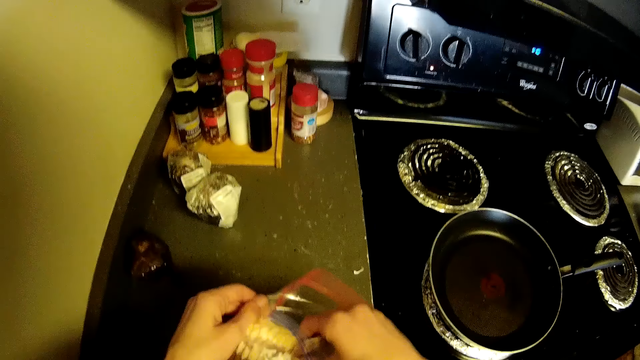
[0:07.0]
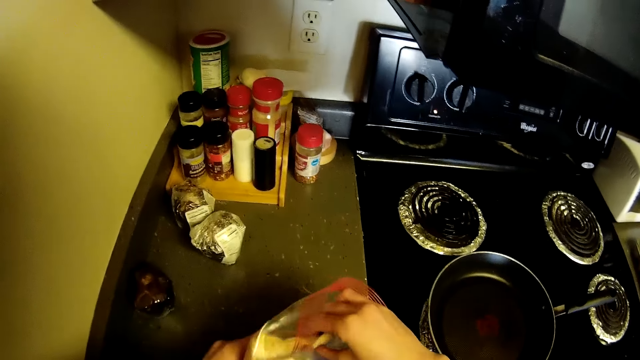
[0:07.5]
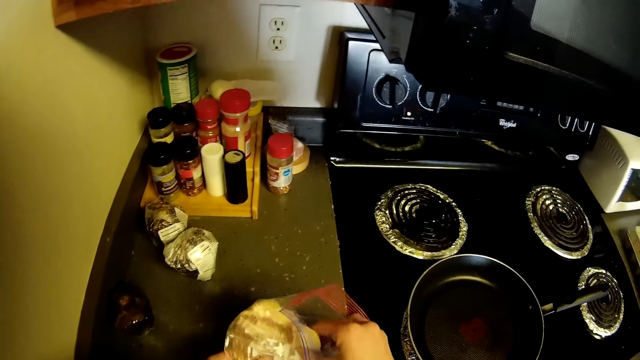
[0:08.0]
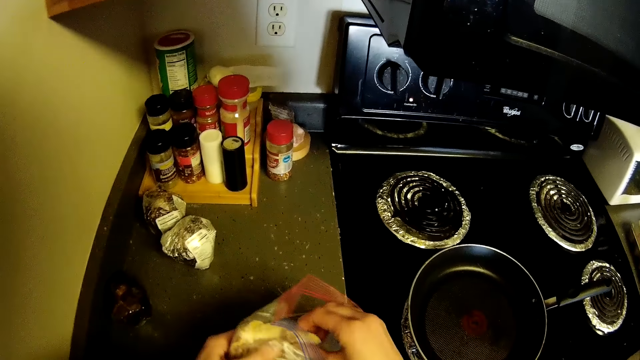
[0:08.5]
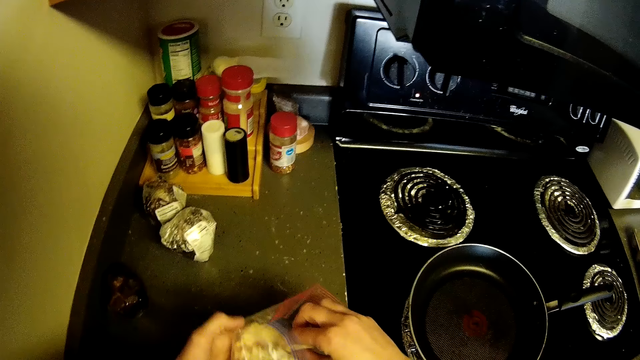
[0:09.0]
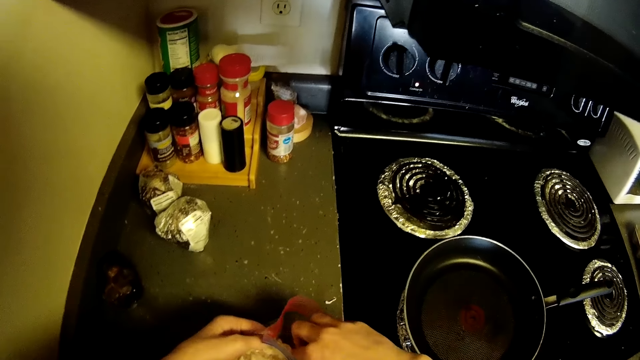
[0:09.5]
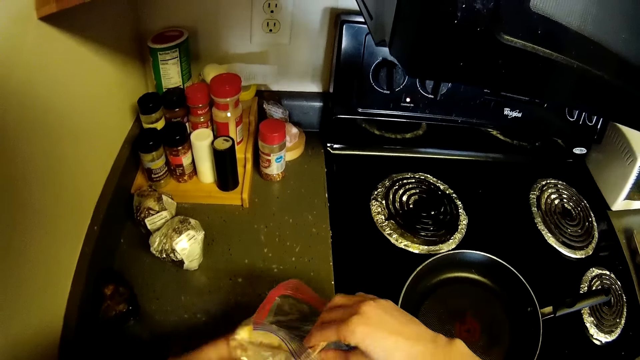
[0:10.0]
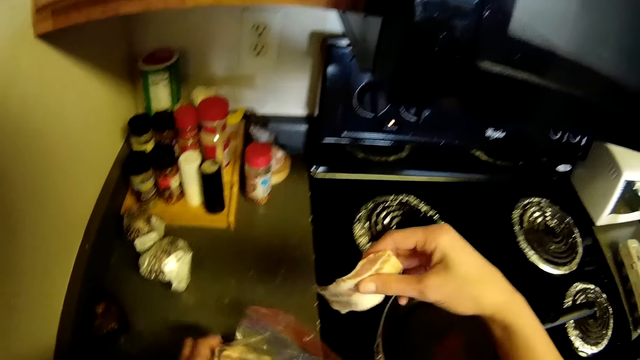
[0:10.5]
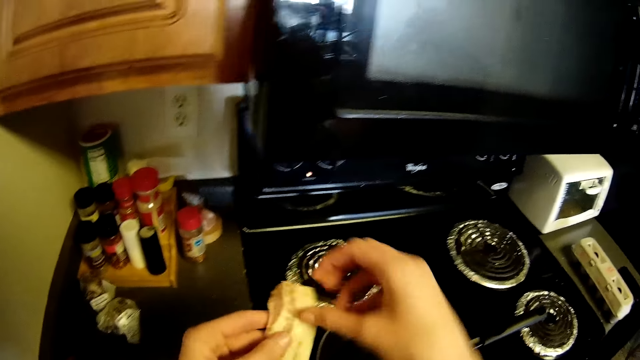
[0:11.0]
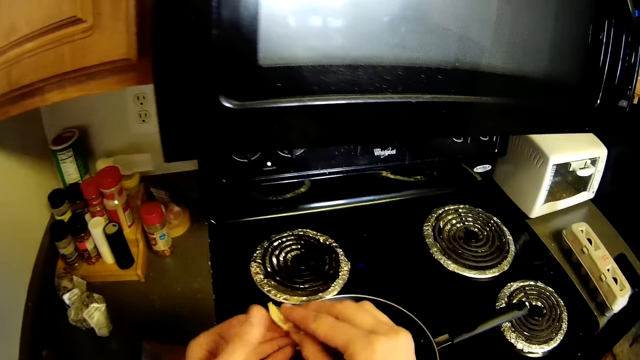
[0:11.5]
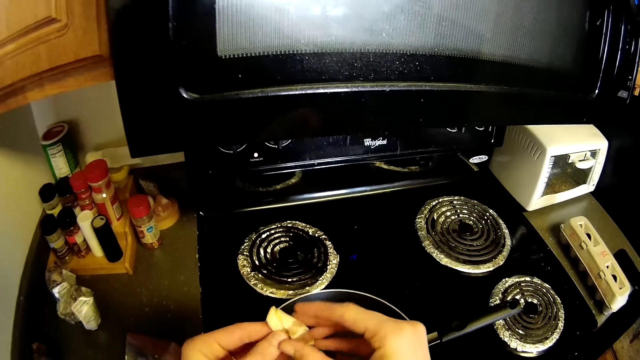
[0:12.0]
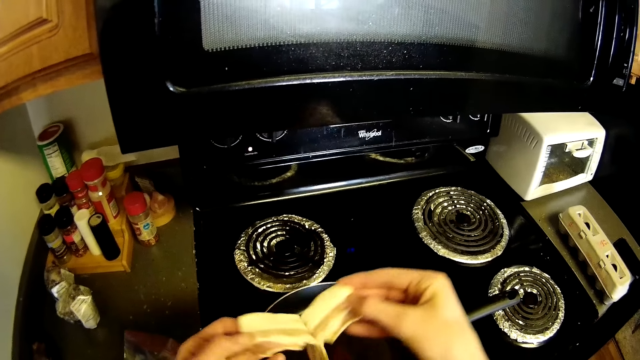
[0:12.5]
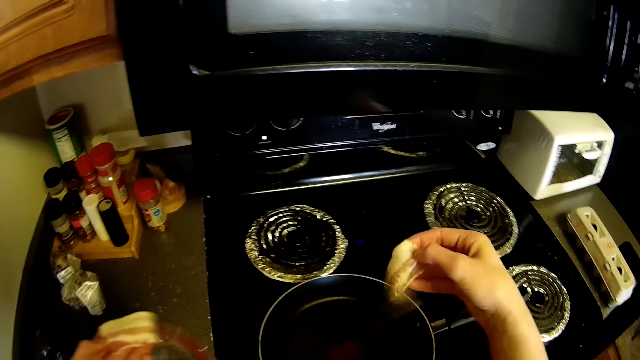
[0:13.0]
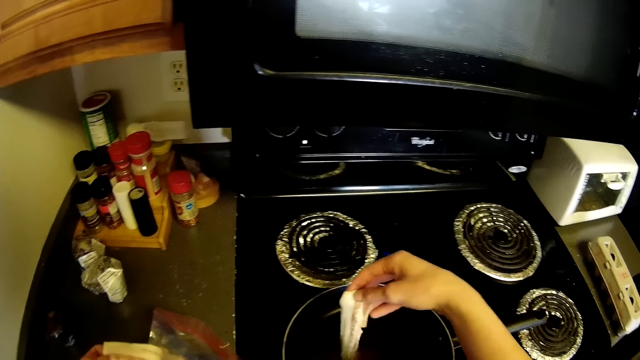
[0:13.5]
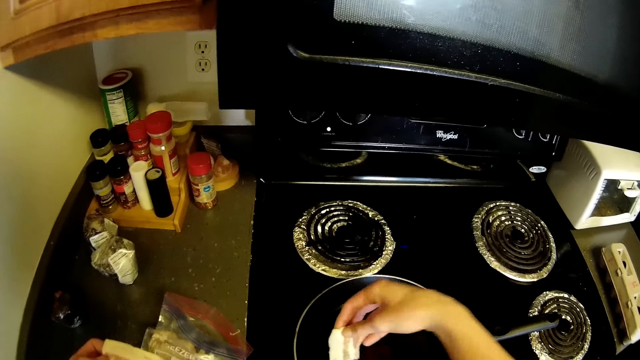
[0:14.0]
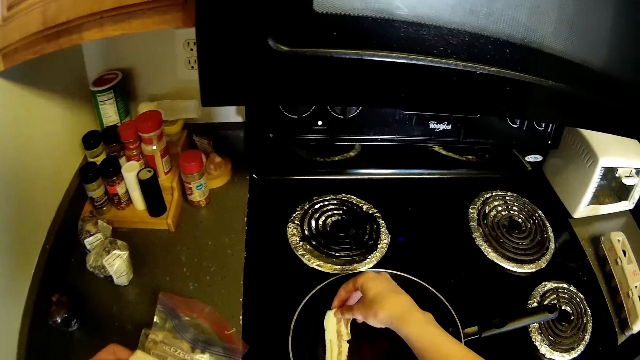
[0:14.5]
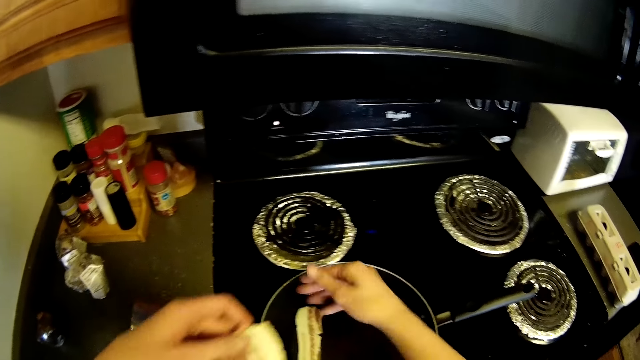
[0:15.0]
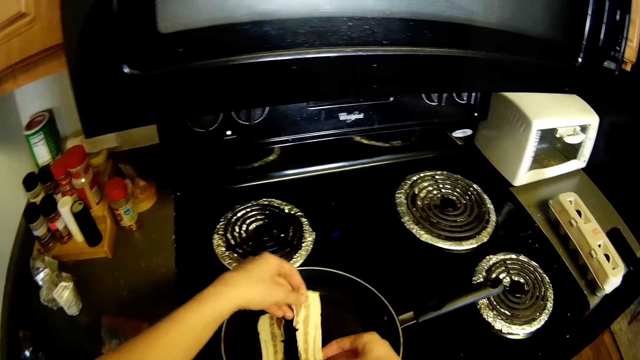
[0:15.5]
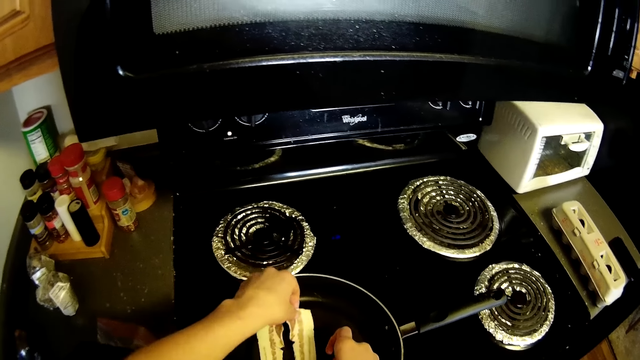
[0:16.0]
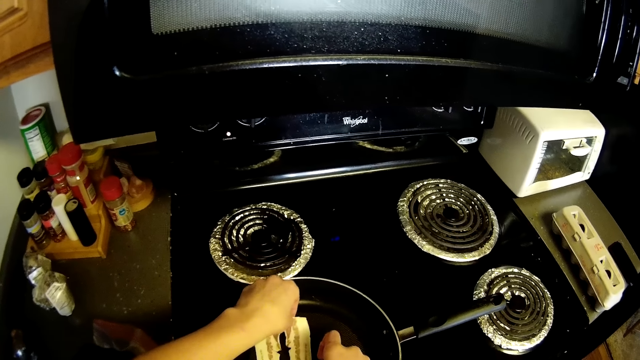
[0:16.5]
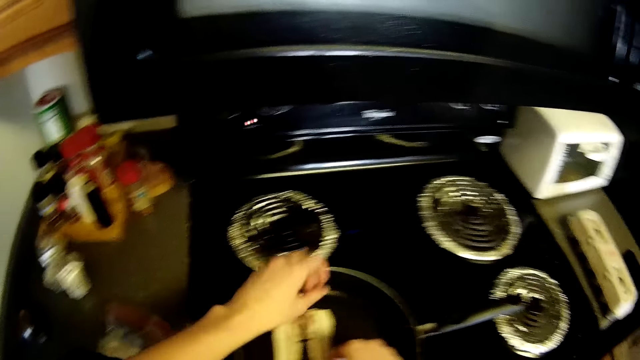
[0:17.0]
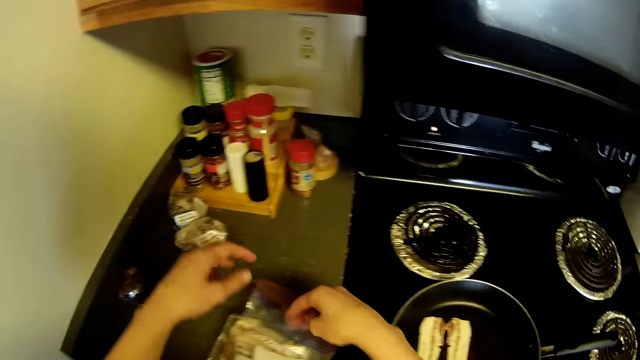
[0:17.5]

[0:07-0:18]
The camera wearer picks a packet of fish fillets. She picks a piece of cold cut from the wrap of cold cuts on the kitchen counter with her right hand. She separates the pieces of cold cuts from each other with both hands. She places one piece of cold cut on a pan on a gas cooker with her right hand. She places one piece of cold cut on the pan in the gas cooker with both hands.

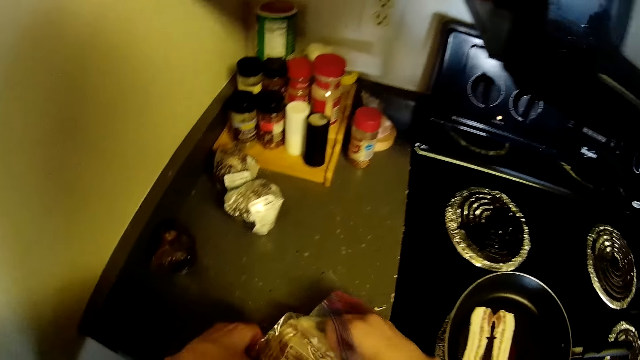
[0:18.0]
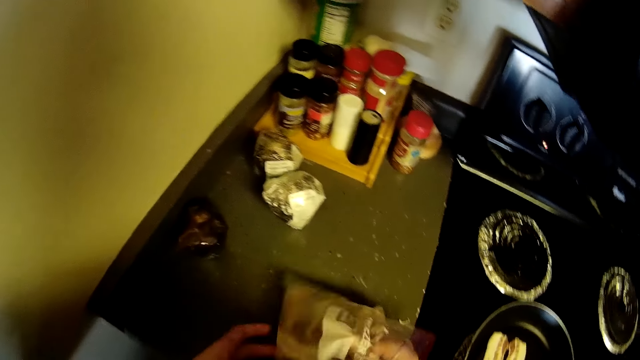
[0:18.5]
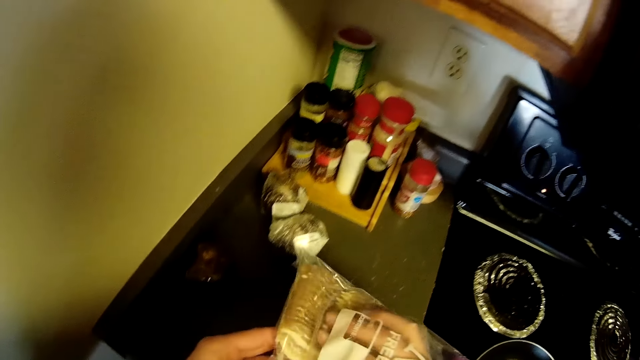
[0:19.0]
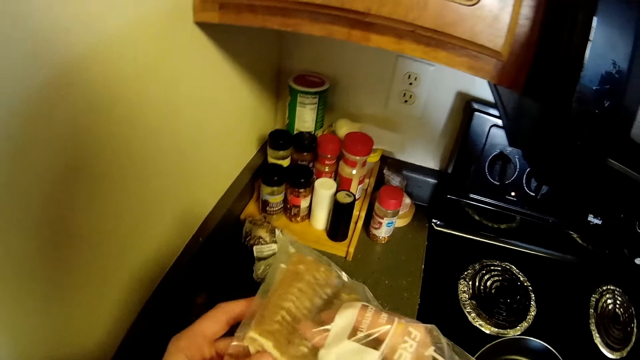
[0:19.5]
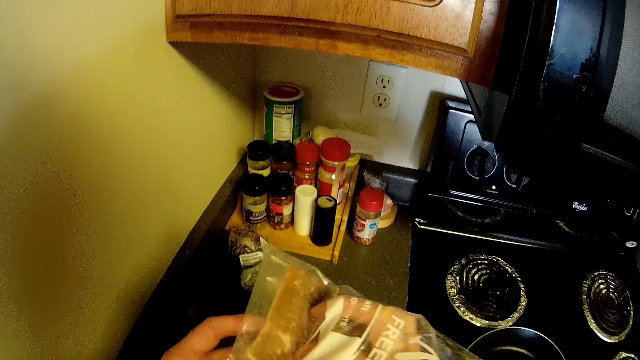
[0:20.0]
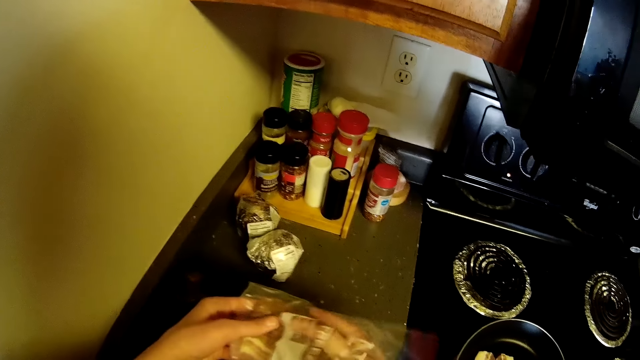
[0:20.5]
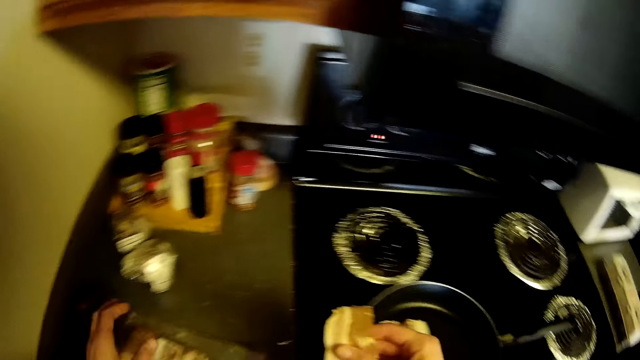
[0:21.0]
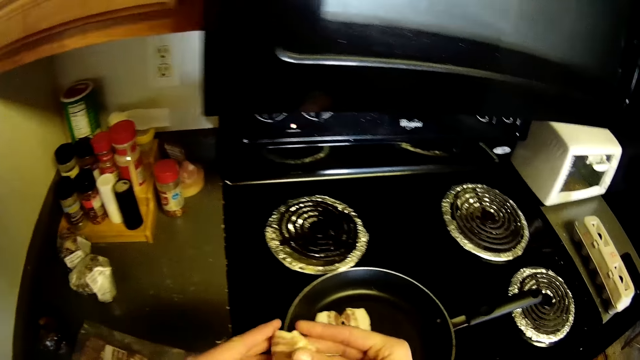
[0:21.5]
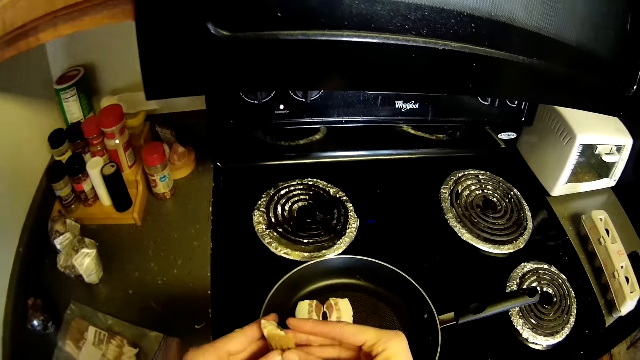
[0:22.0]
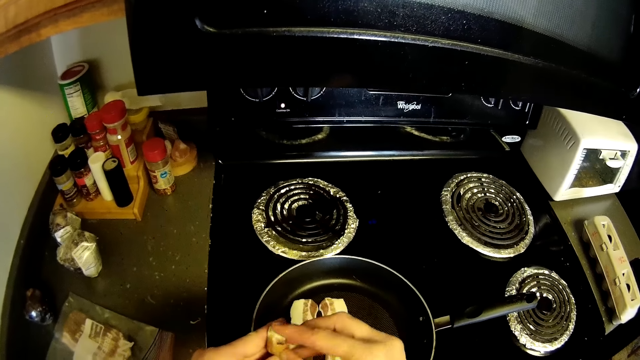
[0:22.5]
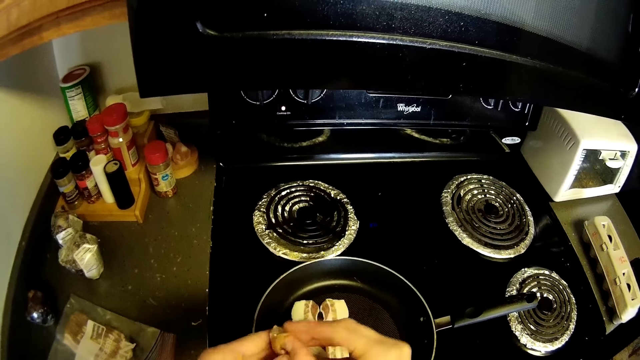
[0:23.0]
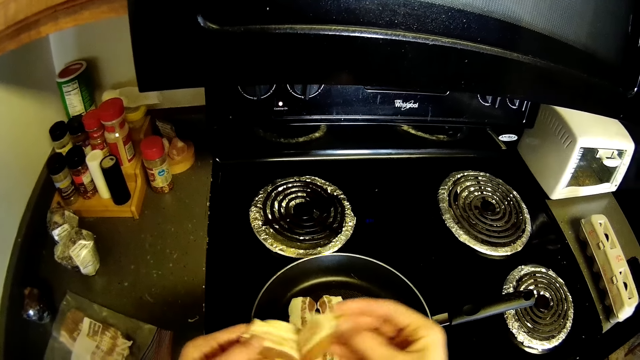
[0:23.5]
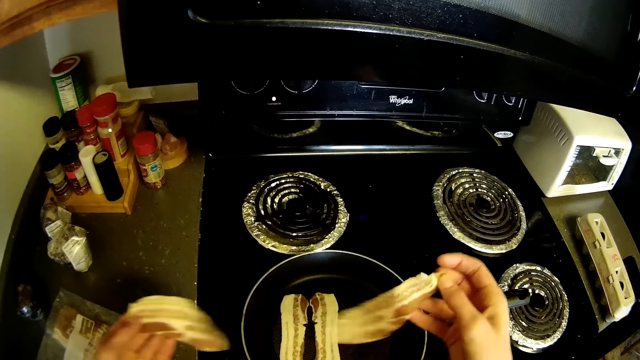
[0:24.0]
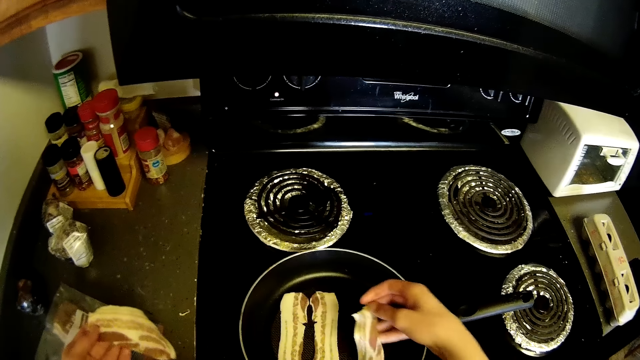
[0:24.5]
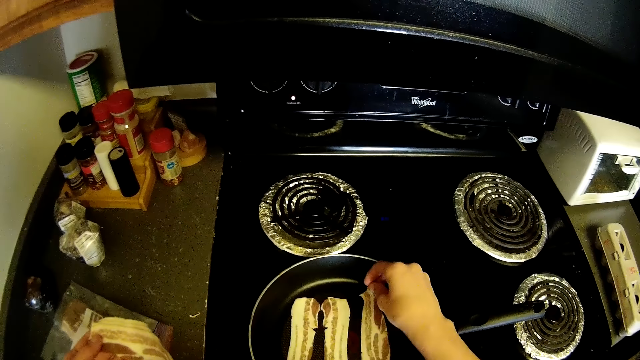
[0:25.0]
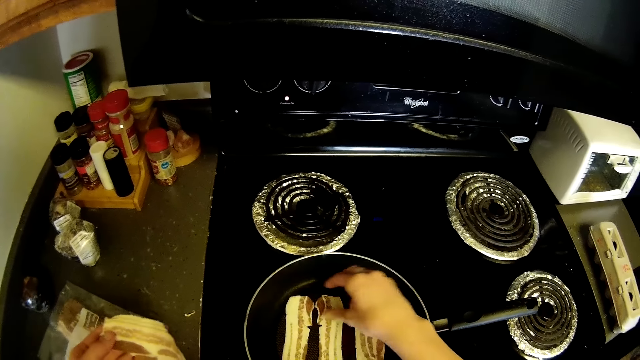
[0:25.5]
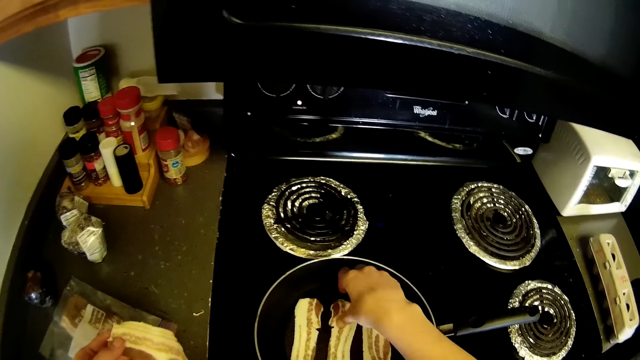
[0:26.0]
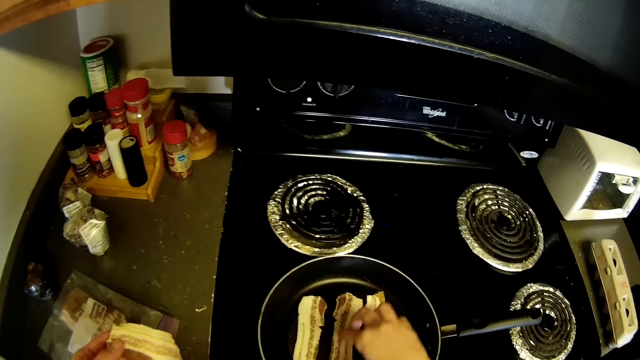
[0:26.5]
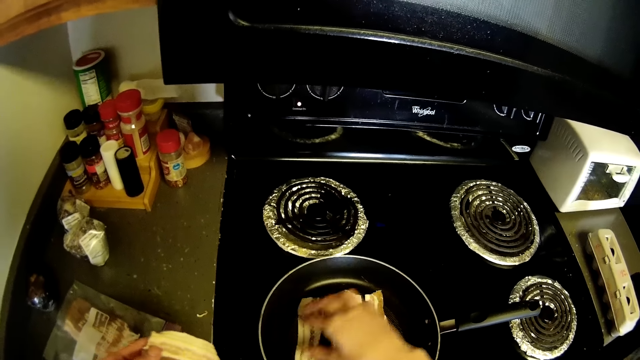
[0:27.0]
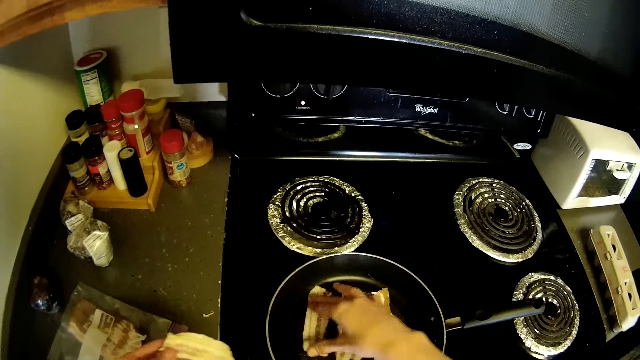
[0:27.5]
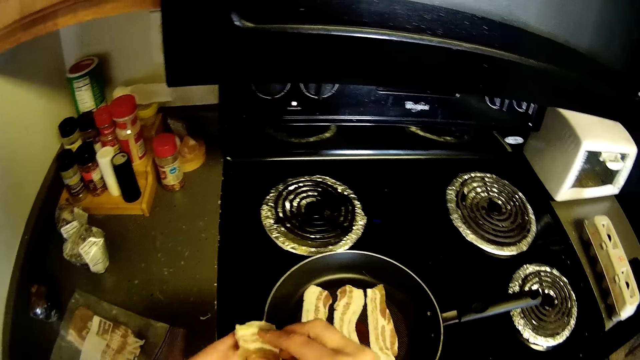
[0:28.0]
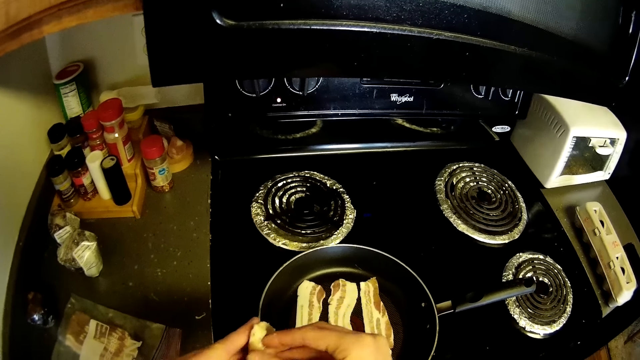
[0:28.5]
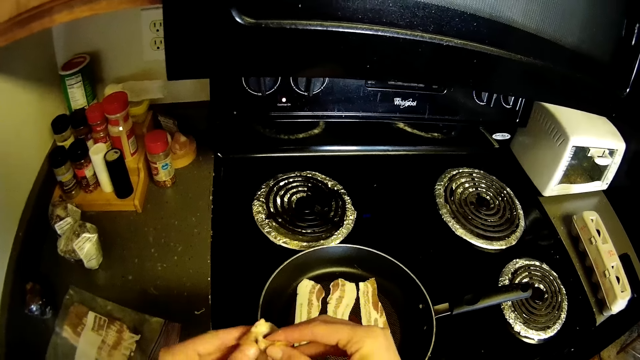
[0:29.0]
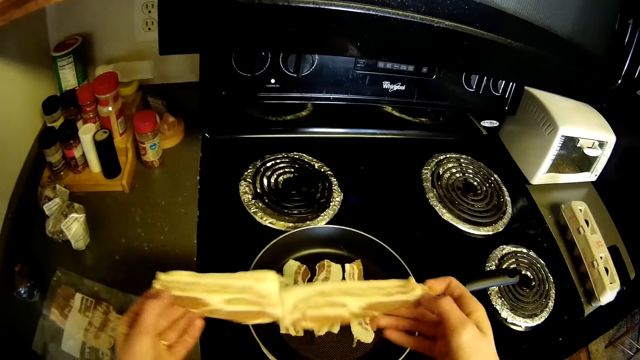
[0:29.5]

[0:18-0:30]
The camera wearer picks the wrap of cold cuts or packet of fish fillets from the kitchen counter with both hands. She picks some pieces of cold cuts from the wrap of cold cuts with her right hand. She puts down the packet of fish fillets. She separates the pieces of cold cuts with both hands. She places one piece of cold cut on the pan on the gas cooker with her right hand. She adjusts the pieces of cold cuts in the pan on the gas cooker with her right hand. She separates the pieces of cold cuts with both hands.
